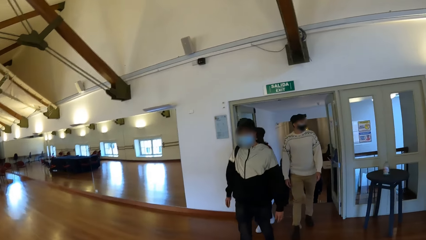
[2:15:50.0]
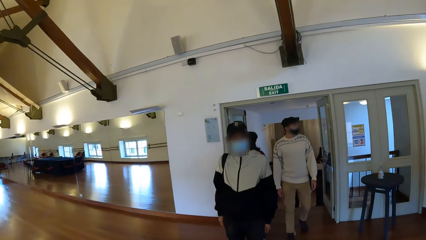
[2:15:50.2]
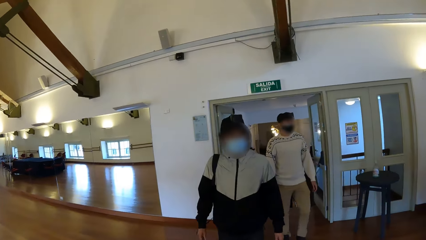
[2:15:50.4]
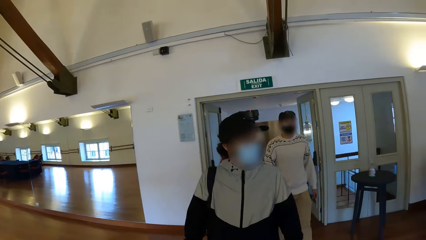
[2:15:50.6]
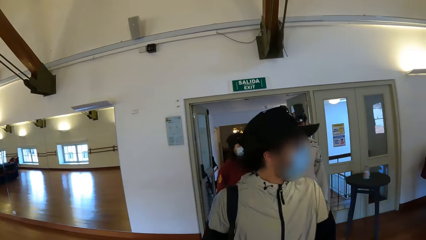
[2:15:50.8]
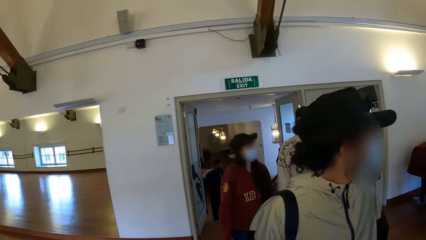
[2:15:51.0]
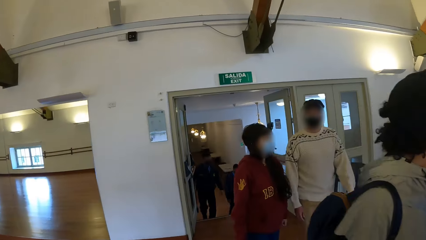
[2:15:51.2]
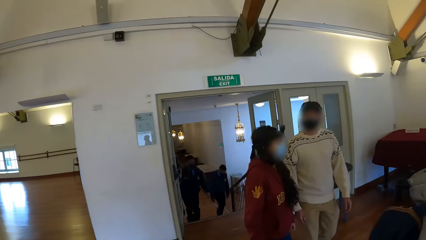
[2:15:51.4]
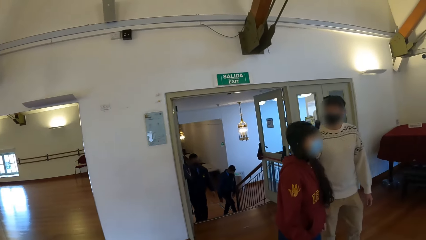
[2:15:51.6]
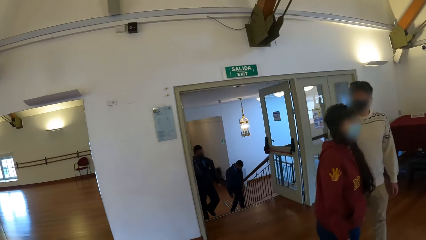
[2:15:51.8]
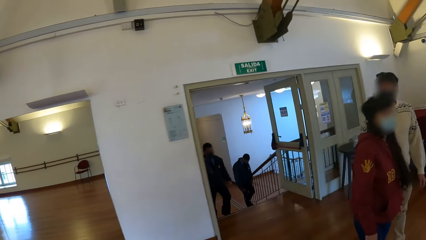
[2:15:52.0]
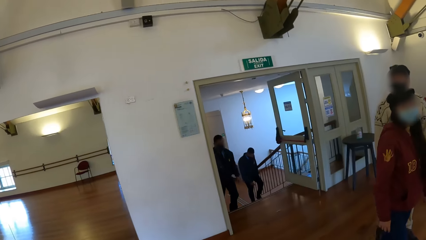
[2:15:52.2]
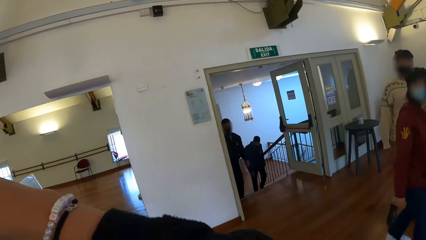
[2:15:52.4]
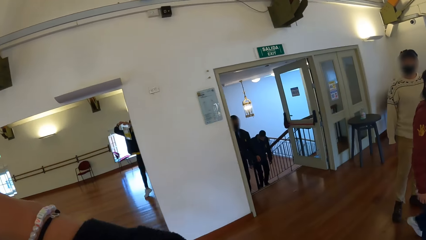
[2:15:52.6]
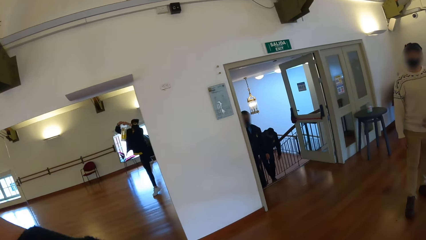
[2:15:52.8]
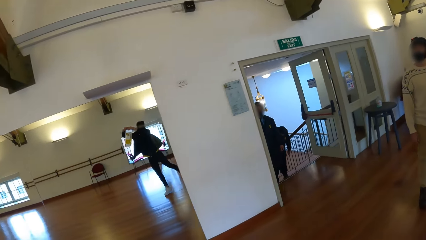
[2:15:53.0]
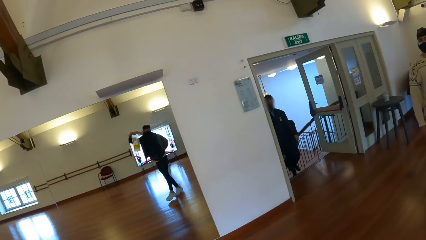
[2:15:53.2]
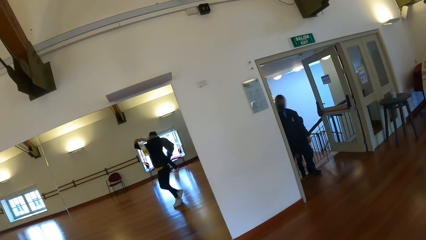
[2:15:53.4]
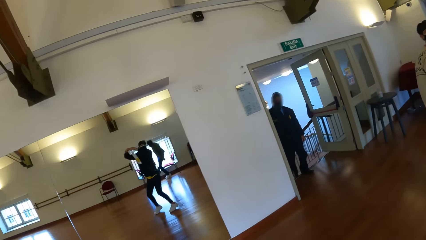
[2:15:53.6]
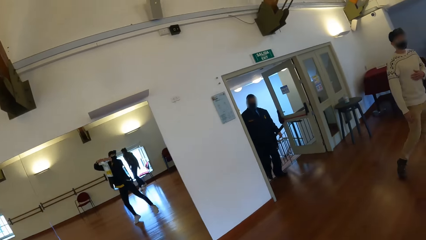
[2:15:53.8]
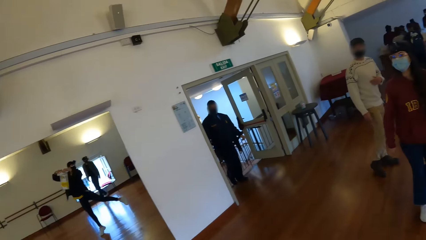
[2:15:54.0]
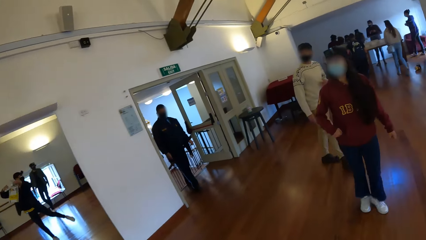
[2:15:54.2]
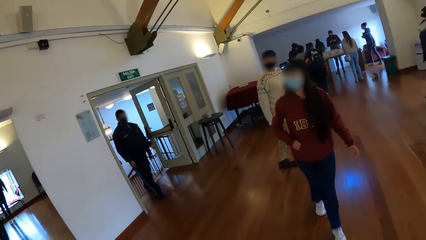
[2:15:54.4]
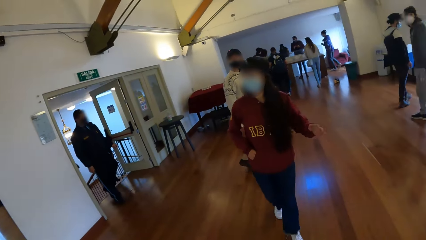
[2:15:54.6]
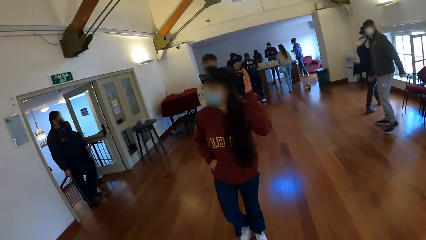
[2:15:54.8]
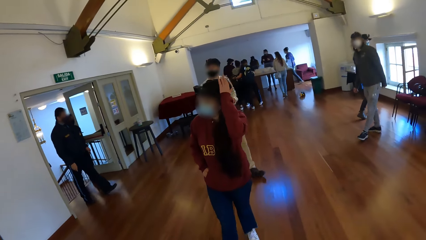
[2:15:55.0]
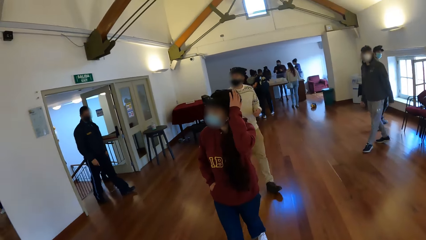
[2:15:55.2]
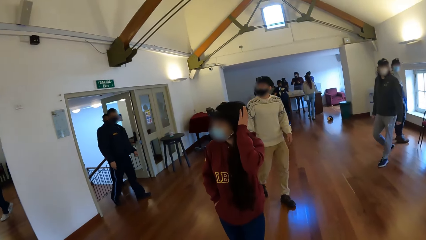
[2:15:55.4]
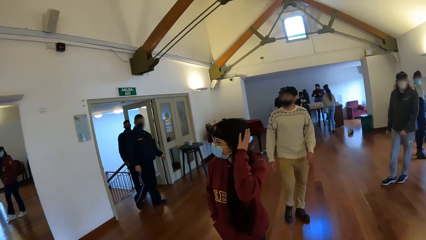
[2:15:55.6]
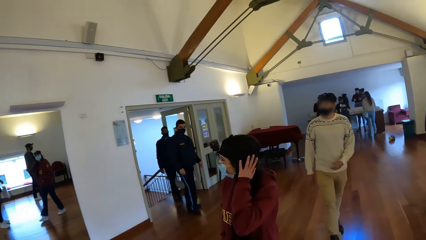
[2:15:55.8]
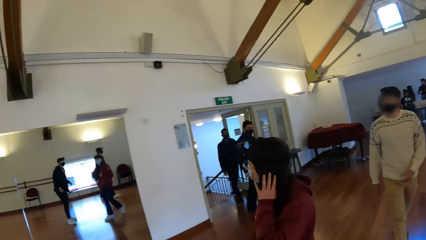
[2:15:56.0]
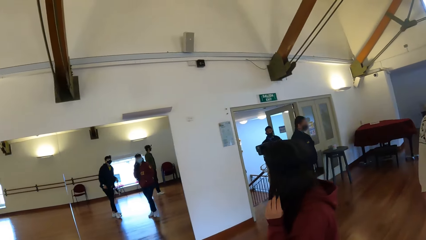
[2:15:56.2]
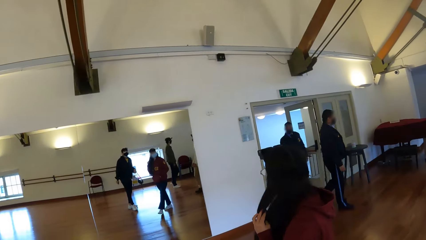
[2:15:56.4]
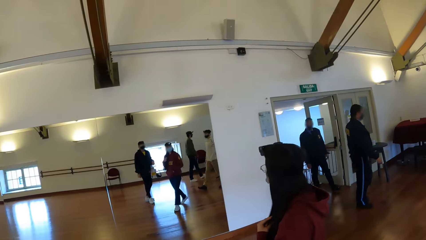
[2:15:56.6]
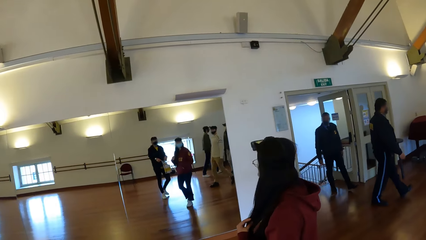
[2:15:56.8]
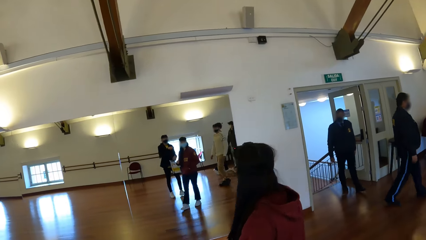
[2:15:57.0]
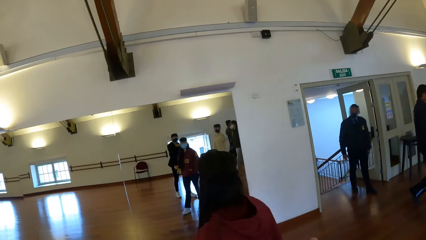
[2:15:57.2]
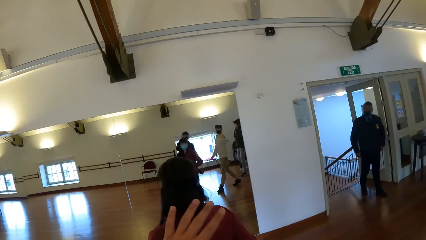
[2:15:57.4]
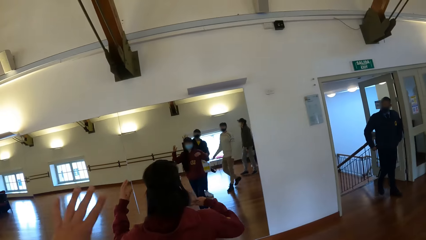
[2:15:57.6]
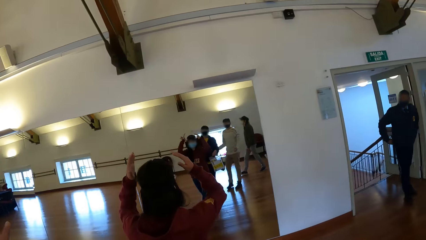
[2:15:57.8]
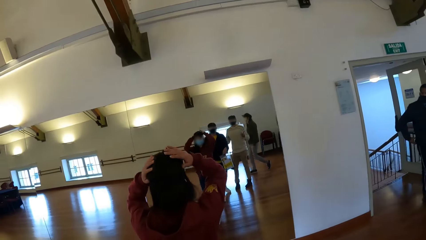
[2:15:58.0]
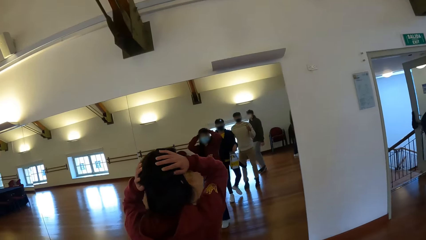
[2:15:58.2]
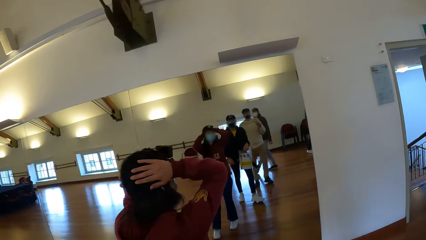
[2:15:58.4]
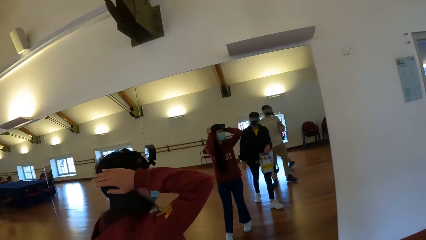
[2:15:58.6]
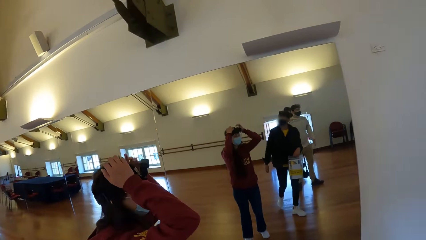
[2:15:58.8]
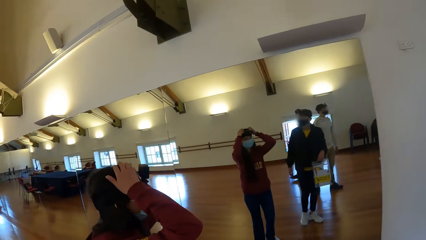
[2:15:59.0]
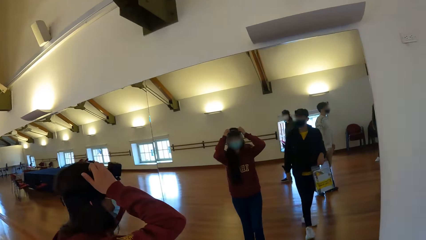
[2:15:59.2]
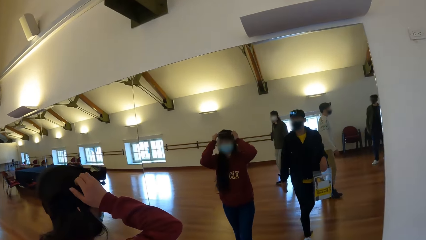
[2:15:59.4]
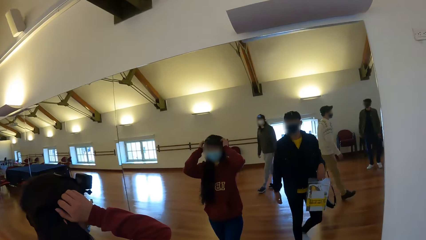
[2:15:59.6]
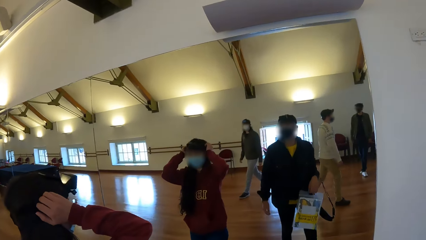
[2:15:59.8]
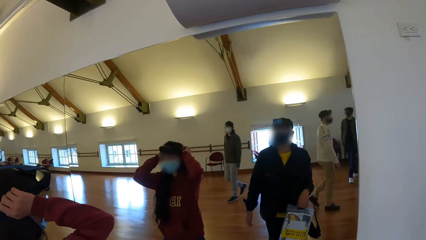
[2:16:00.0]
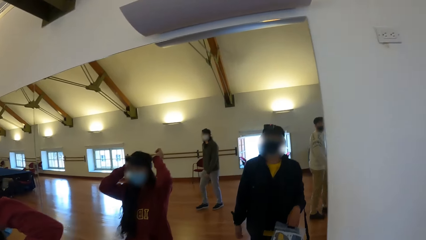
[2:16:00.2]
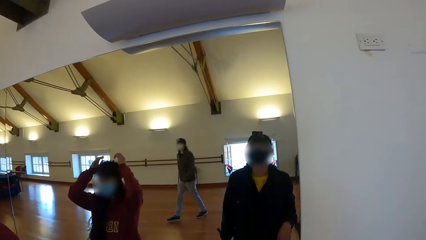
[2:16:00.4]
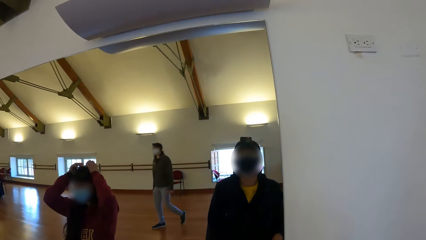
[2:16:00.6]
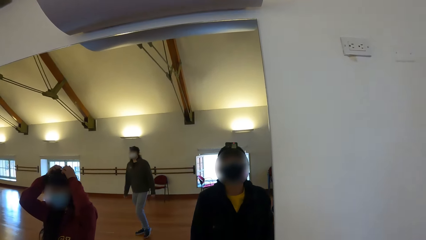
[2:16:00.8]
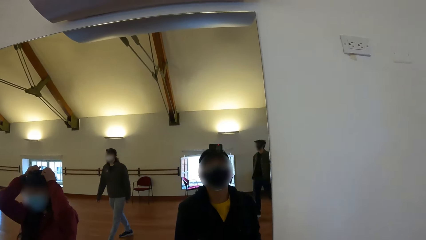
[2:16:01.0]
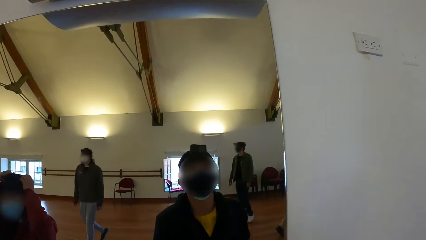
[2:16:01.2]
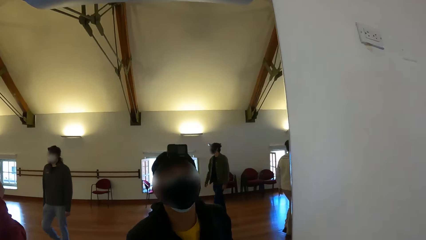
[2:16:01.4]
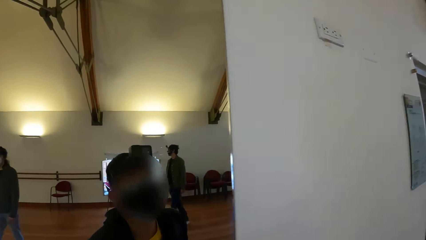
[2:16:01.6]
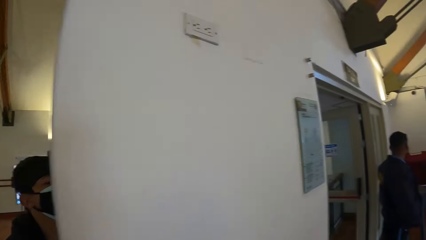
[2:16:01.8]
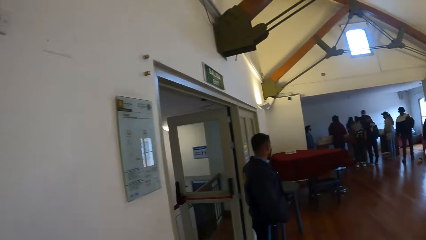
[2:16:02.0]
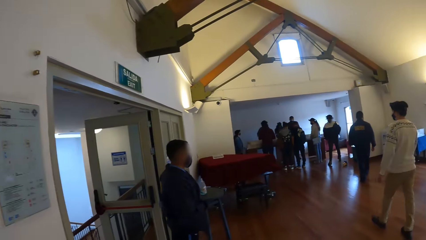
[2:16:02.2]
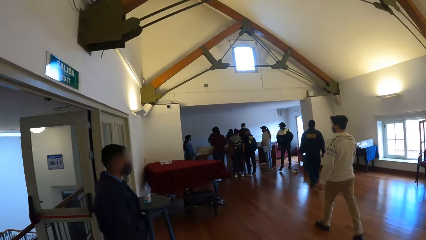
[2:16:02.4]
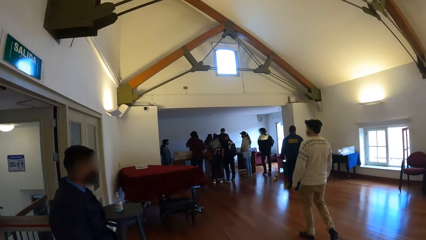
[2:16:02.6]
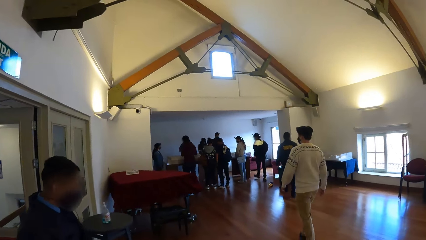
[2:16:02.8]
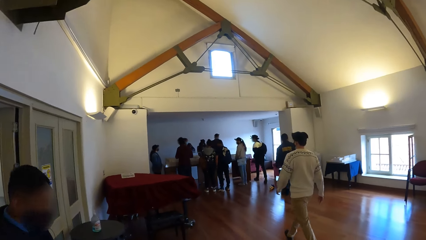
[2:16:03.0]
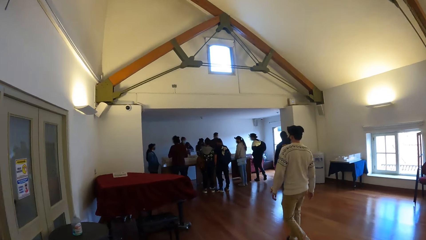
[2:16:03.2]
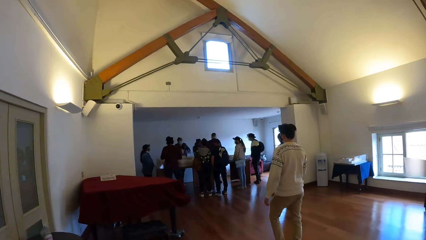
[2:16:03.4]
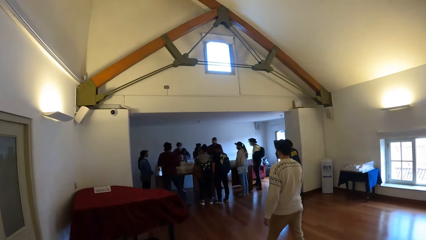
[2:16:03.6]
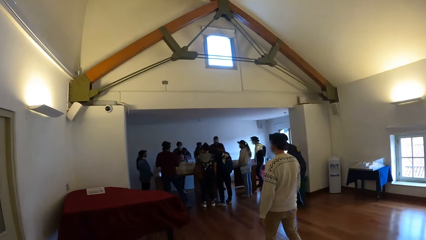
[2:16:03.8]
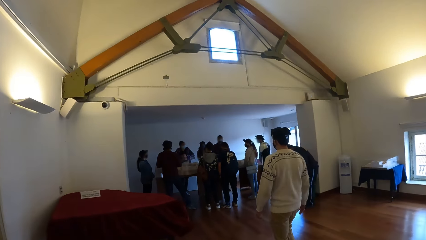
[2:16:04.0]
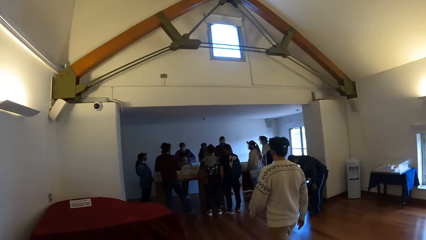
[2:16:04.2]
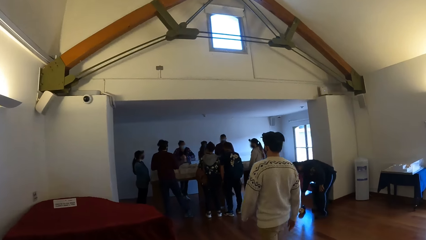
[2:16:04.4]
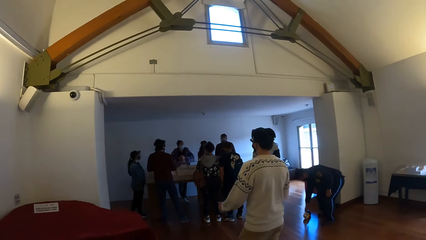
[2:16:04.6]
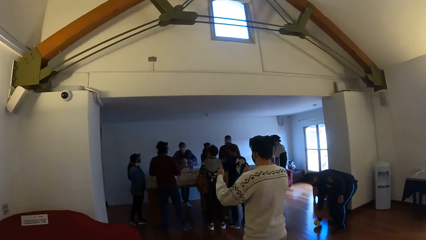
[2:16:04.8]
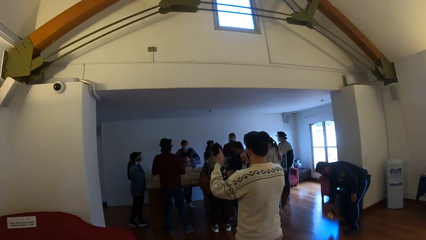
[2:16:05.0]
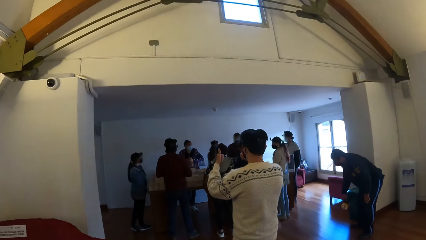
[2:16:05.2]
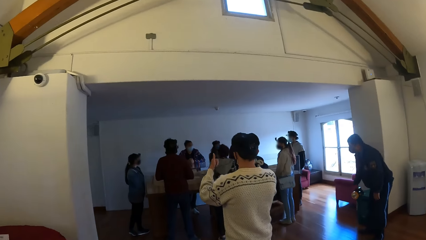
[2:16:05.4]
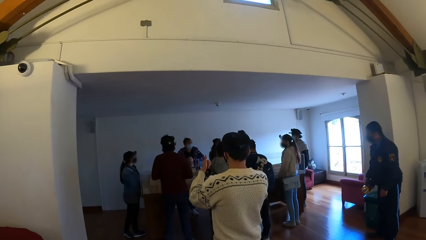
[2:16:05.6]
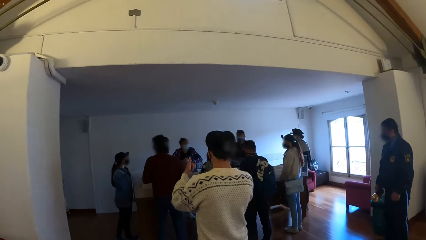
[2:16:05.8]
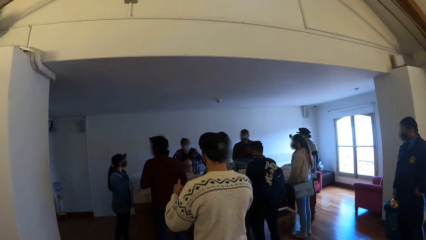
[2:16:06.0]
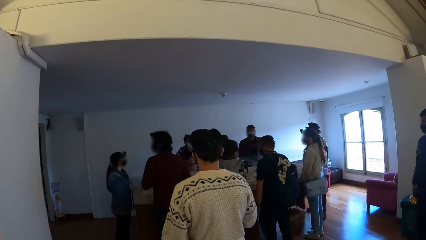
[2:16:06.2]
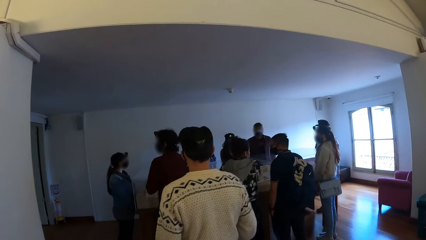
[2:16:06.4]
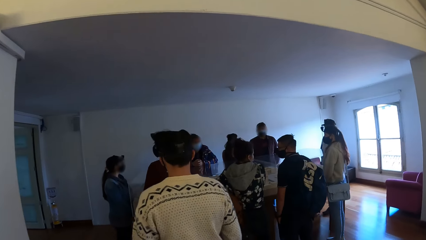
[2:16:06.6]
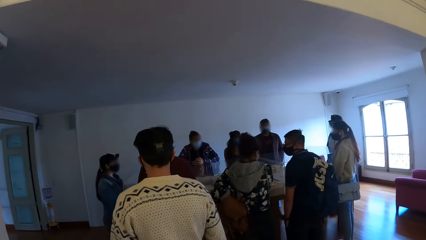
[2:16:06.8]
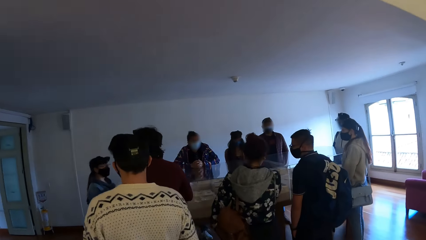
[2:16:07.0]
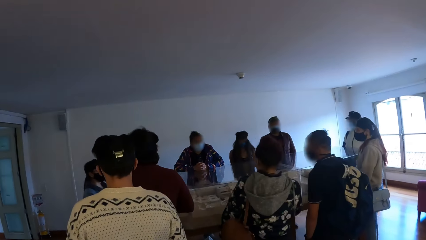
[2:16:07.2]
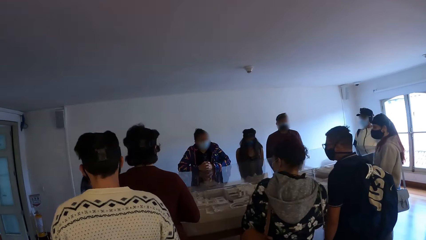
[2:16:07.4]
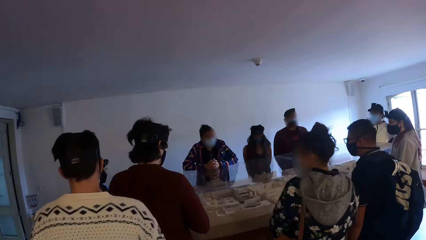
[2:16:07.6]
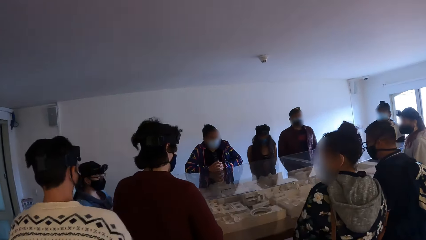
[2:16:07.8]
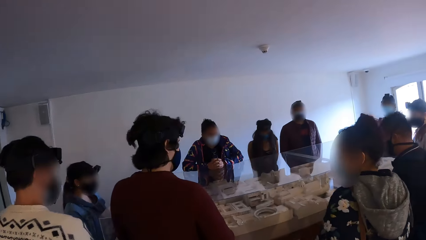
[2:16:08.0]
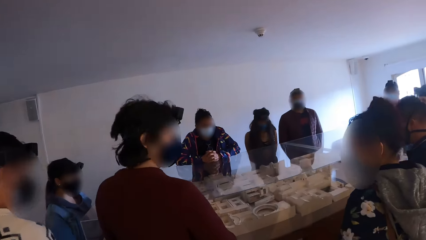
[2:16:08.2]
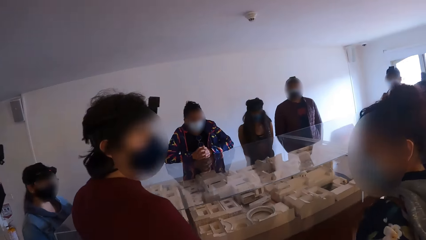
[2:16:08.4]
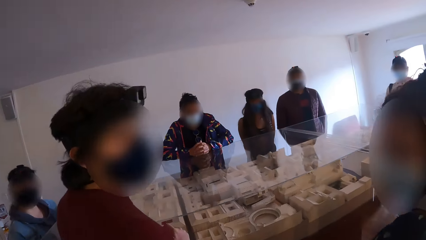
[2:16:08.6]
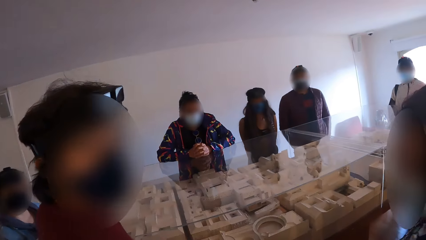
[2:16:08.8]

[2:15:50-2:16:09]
The camera wearer walks towards a show glass.
